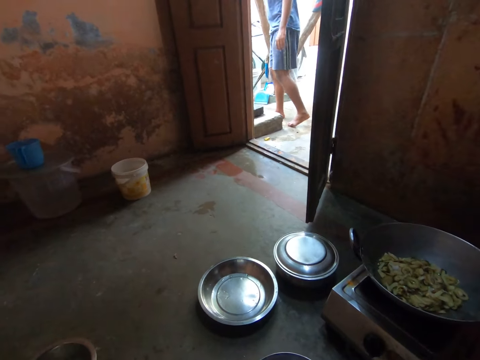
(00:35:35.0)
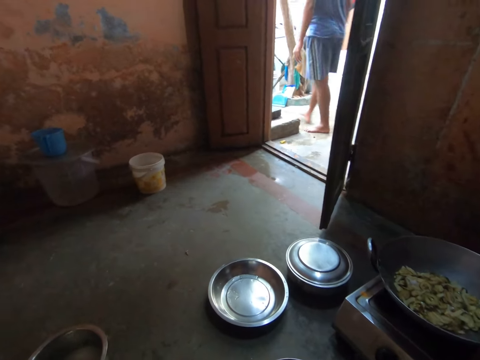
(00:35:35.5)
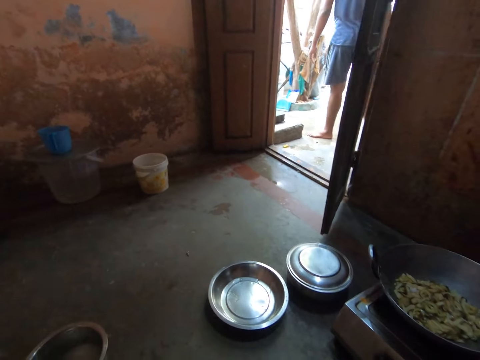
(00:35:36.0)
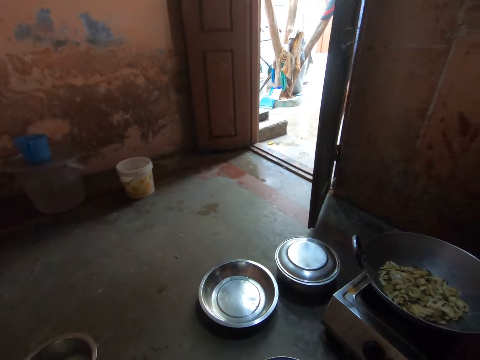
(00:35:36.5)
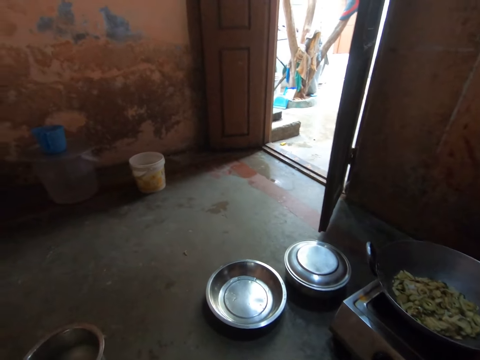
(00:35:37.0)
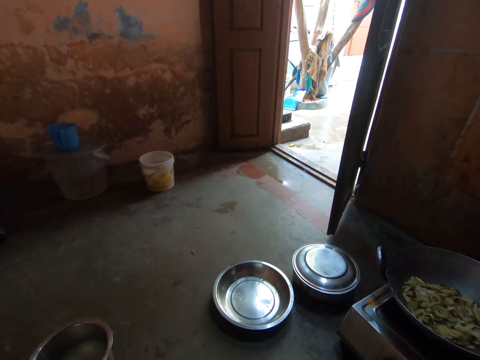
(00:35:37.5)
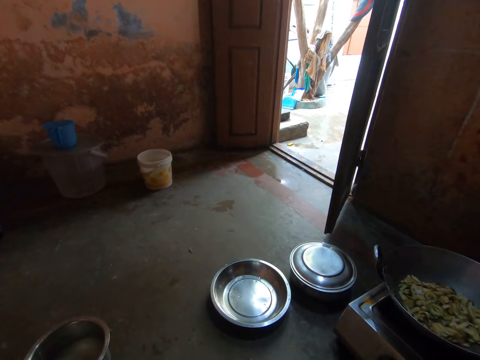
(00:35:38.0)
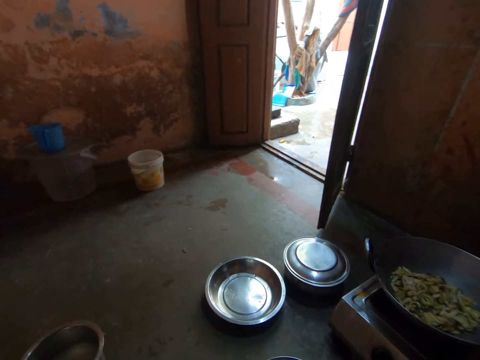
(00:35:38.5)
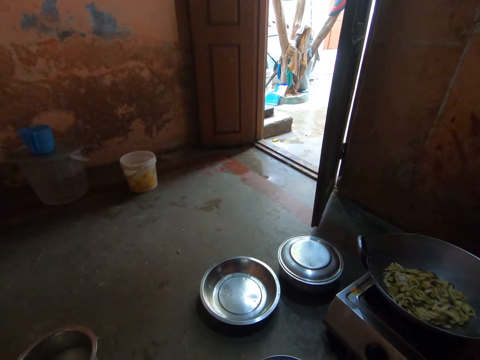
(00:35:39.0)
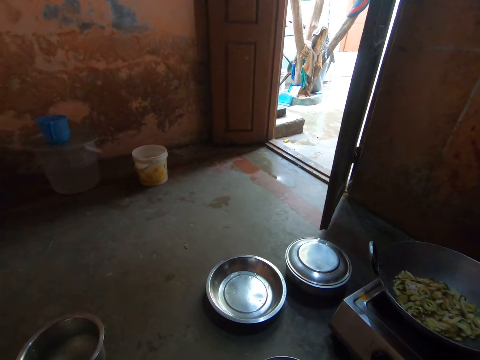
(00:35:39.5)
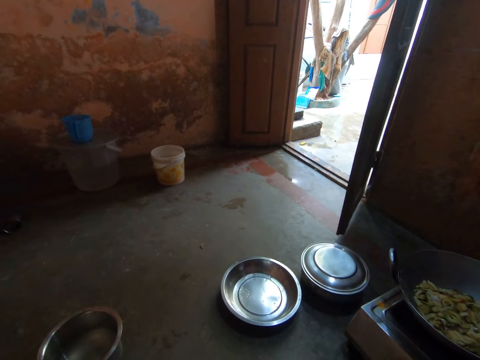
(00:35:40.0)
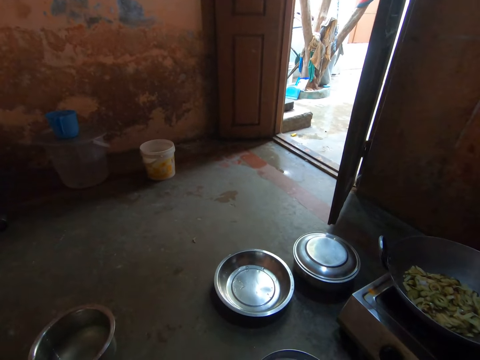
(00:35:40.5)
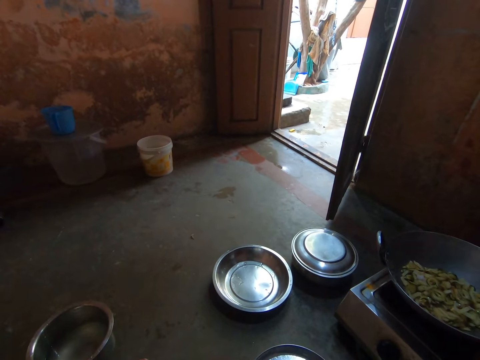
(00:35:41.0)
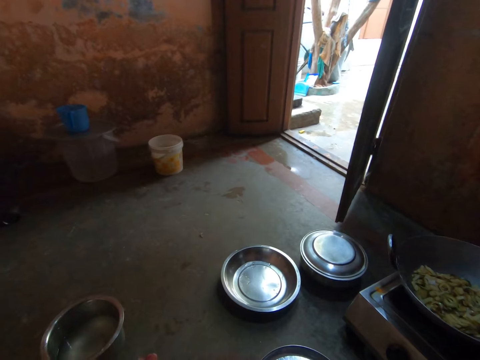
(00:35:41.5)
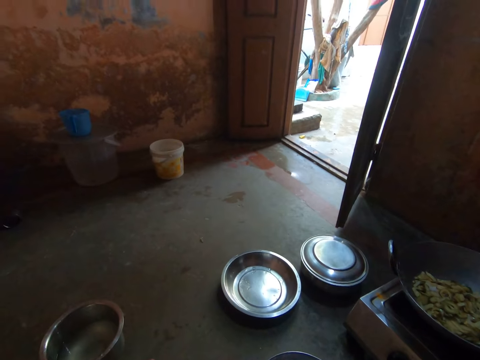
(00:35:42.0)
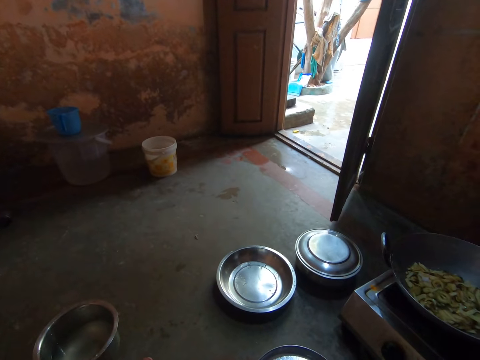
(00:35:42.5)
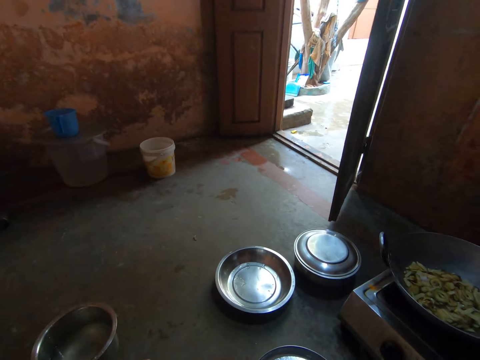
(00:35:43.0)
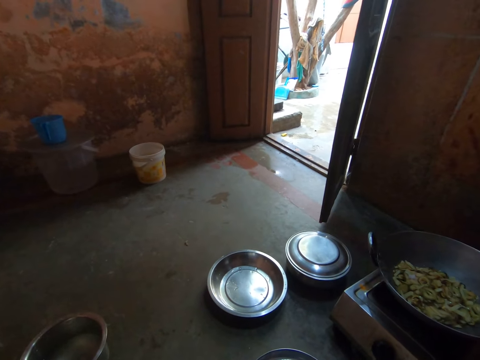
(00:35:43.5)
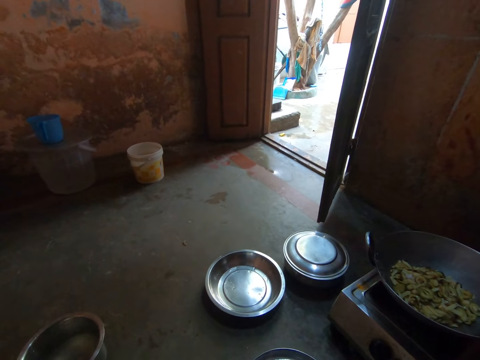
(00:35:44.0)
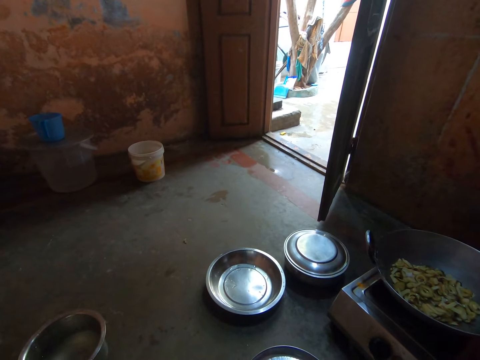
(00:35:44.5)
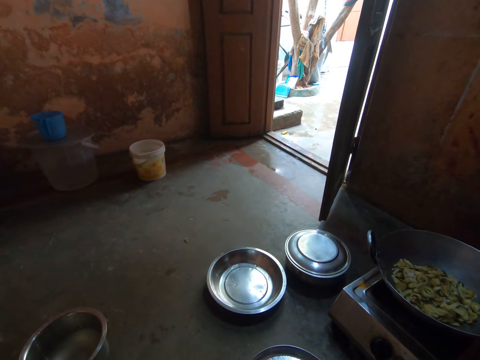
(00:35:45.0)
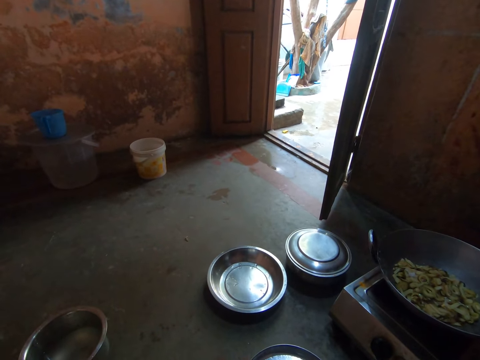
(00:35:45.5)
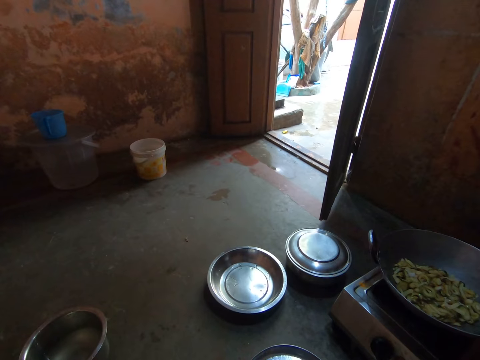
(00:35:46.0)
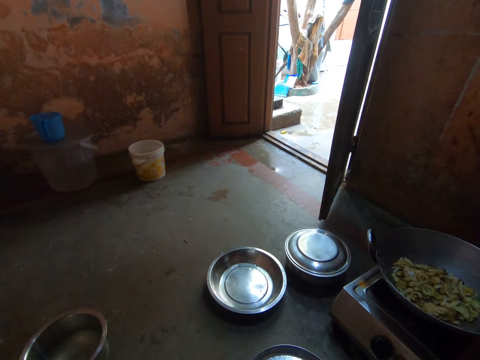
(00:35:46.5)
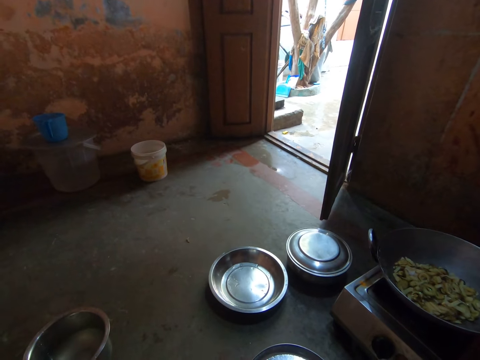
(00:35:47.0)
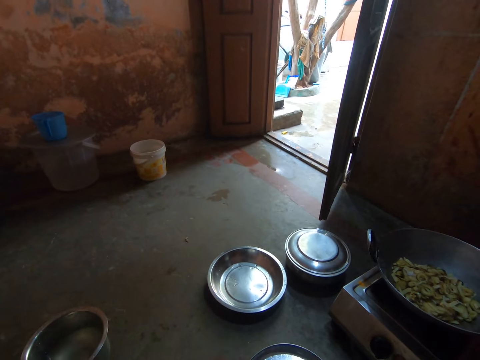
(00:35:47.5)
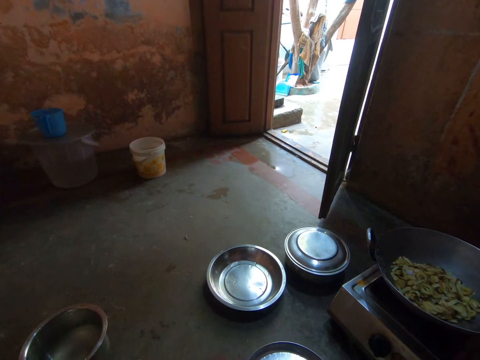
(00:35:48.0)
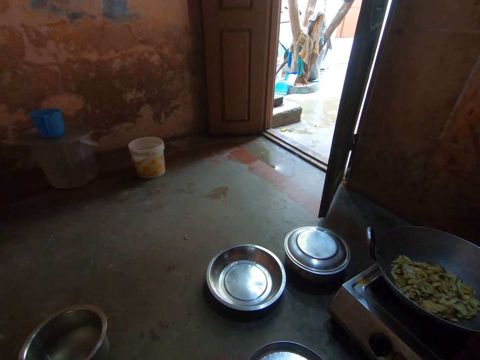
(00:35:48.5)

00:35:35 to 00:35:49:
The camera wearer converses with a person. They stare at the wall.

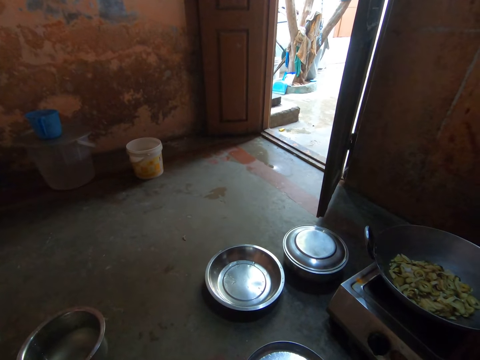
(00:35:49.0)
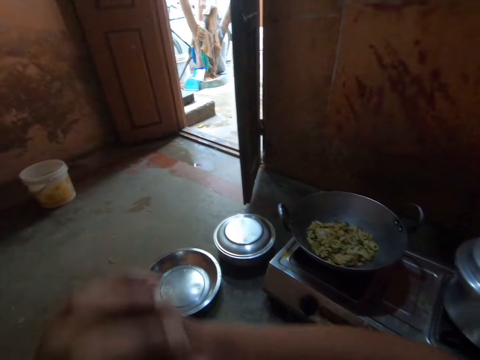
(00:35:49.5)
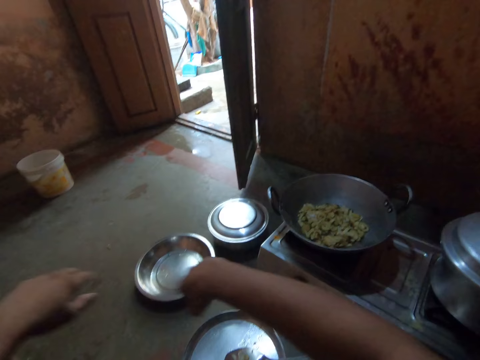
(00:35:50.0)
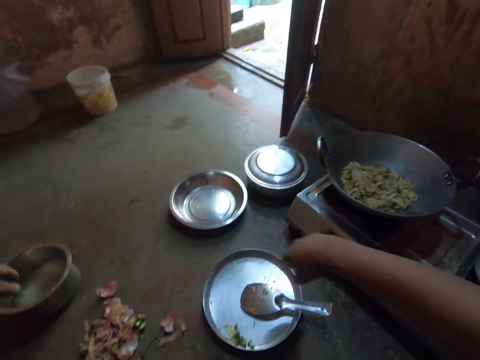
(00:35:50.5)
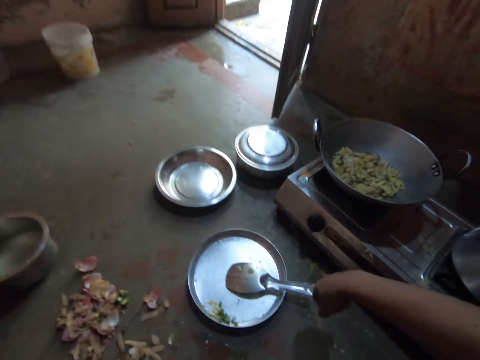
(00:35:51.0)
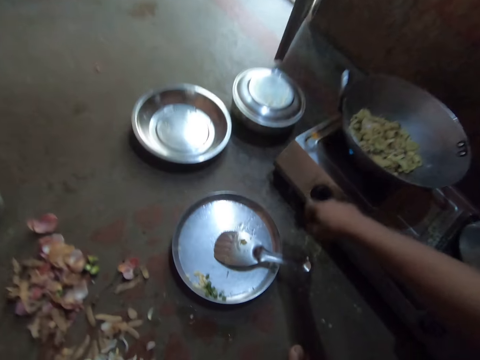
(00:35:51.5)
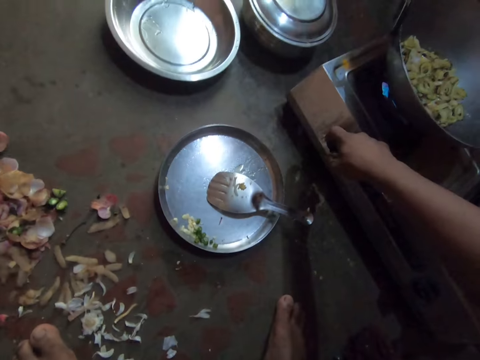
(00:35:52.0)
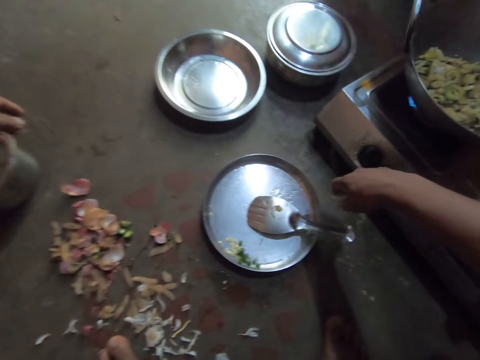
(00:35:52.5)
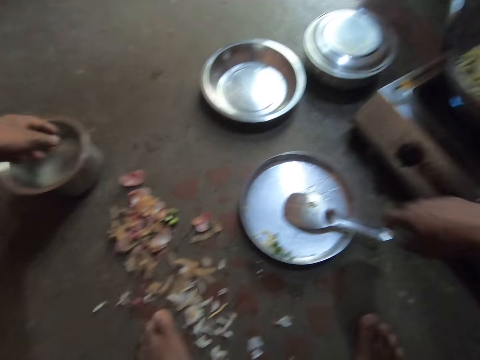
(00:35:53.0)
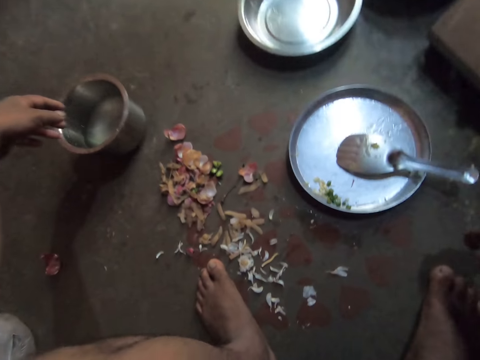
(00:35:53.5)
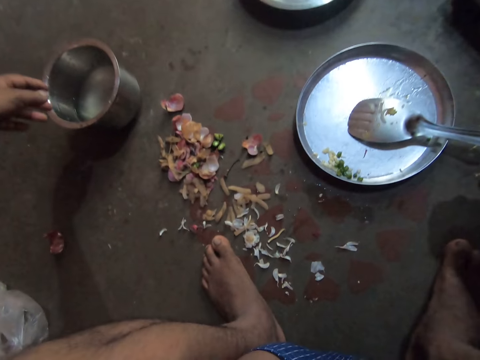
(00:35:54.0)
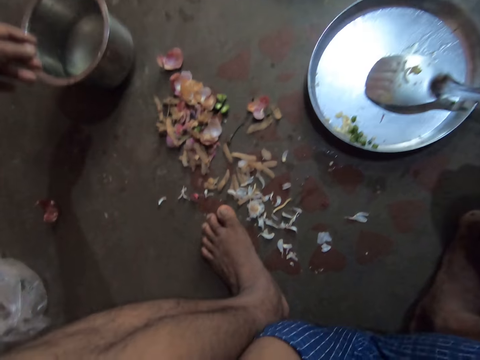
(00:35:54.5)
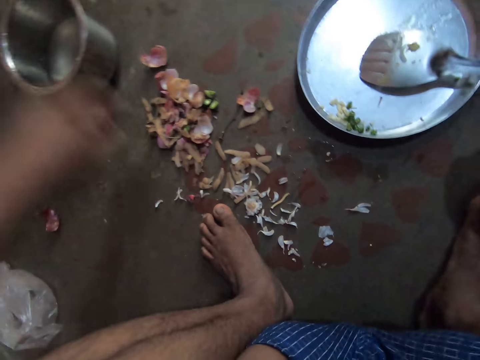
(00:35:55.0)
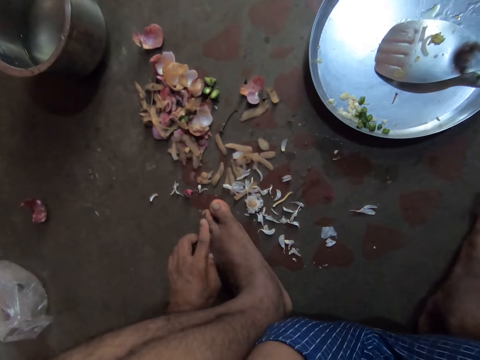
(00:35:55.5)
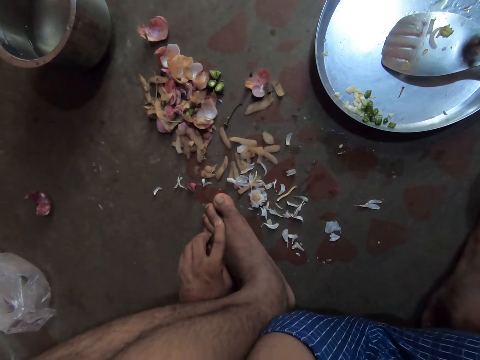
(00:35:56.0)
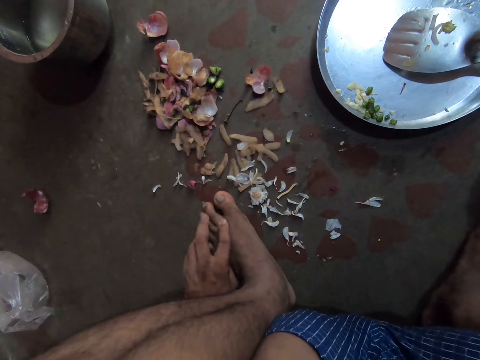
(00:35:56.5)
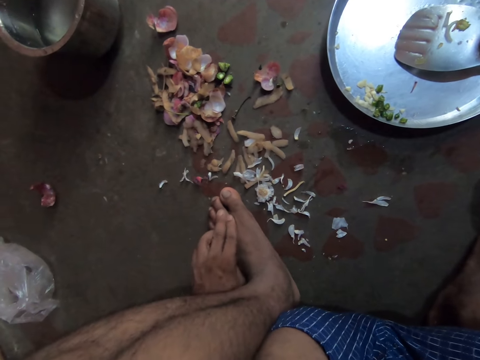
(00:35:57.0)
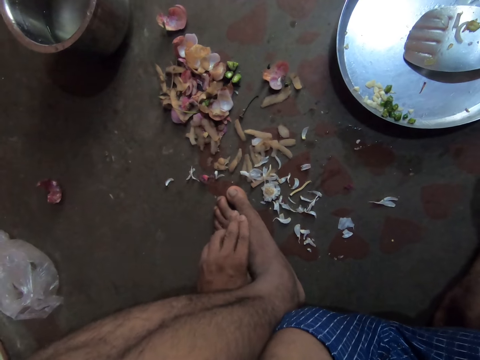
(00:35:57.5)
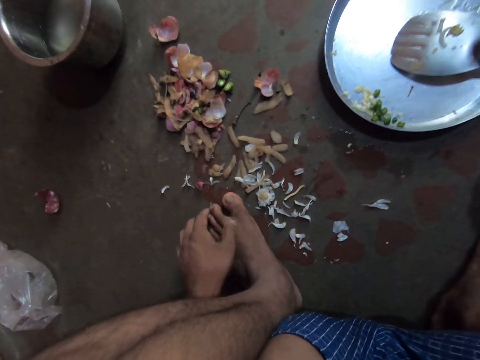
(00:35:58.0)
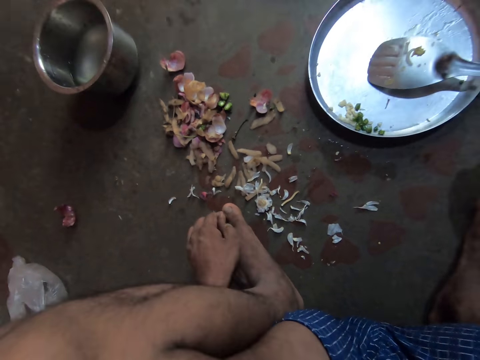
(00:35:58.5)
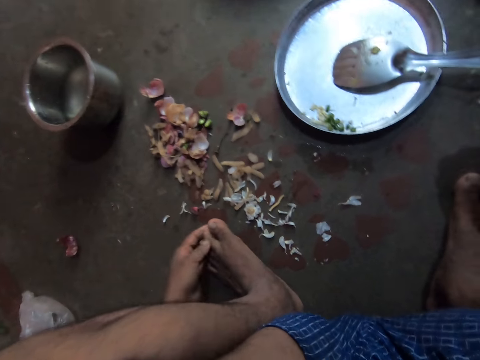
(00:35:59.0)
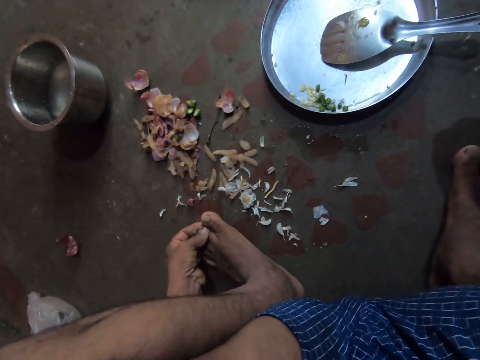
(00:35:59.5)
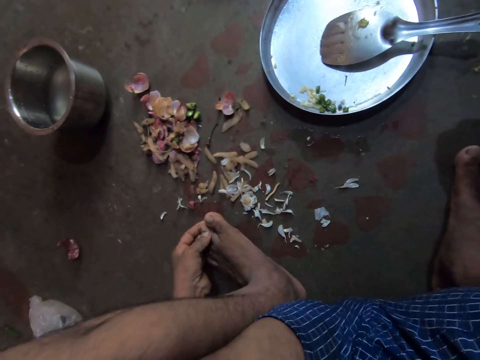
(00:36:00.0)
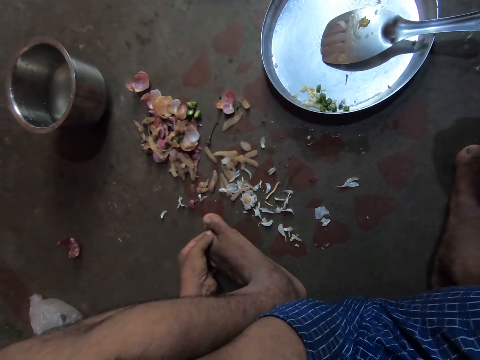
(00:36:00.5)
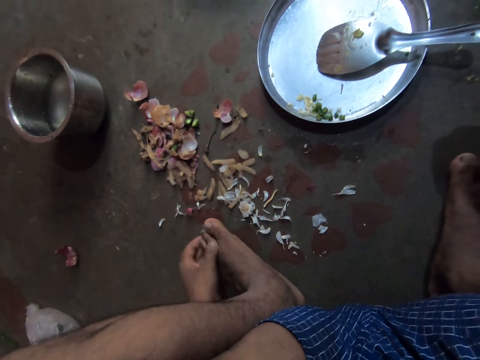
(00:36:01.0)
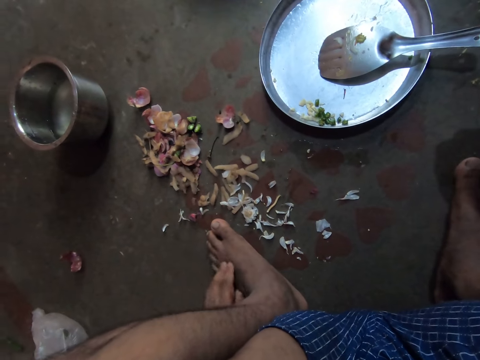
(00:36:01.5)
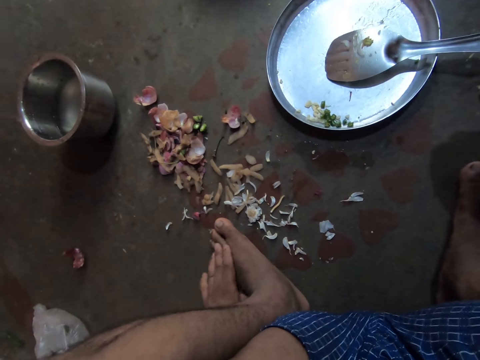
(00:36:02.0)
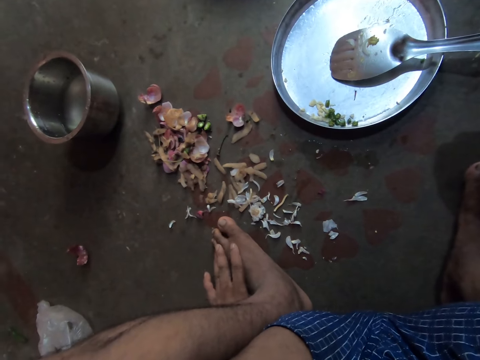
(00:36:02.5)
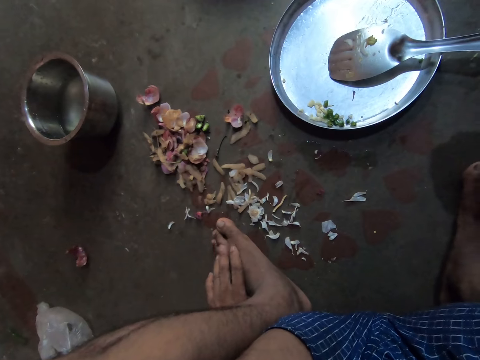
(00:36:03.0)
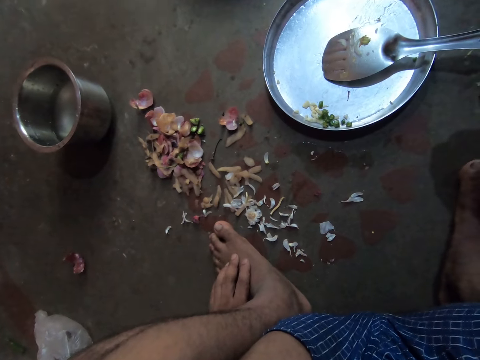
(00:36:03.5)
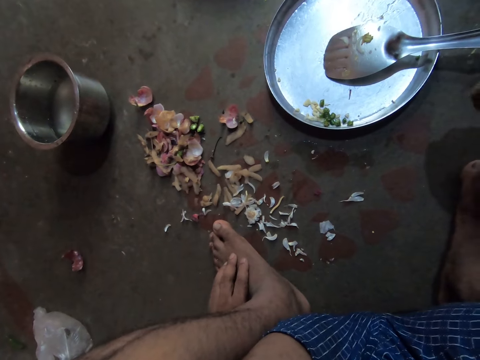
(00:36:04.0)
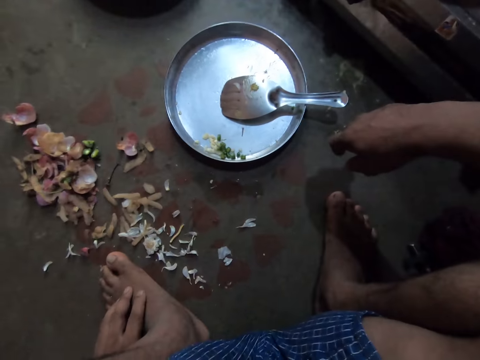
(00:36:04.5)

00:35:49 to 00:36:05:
The camera wearer turns the knob on the gas cooker. They stare at the floor. They inspect the left foot.
